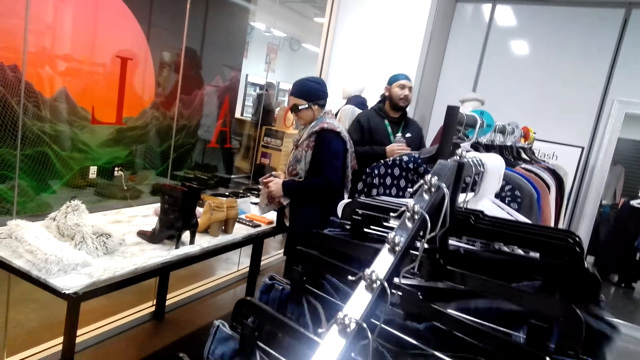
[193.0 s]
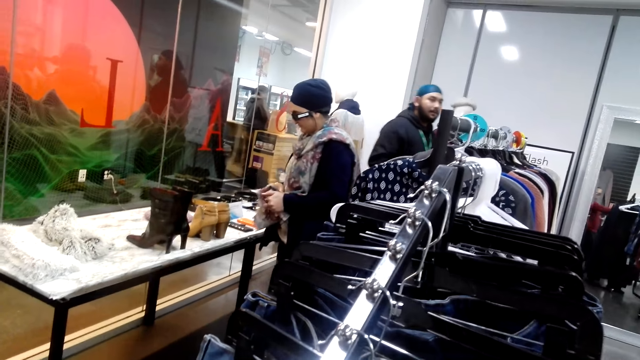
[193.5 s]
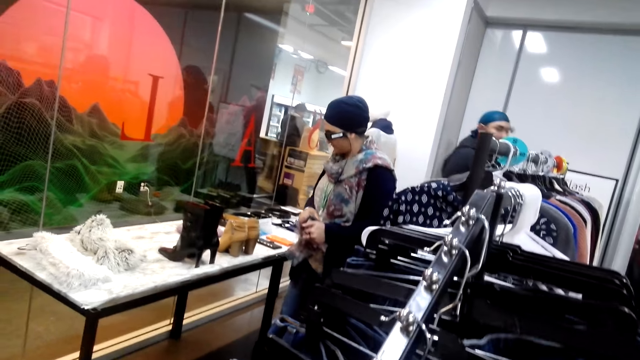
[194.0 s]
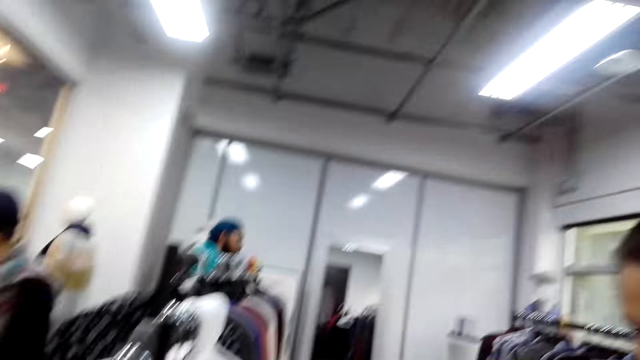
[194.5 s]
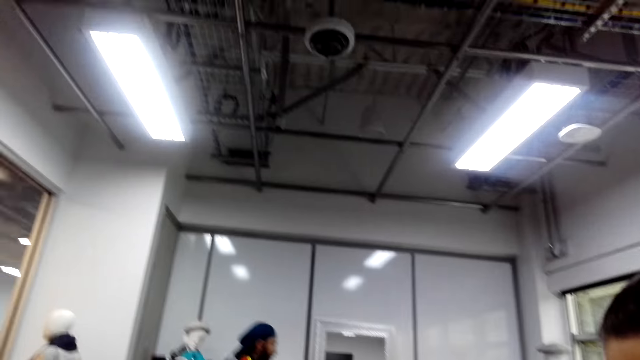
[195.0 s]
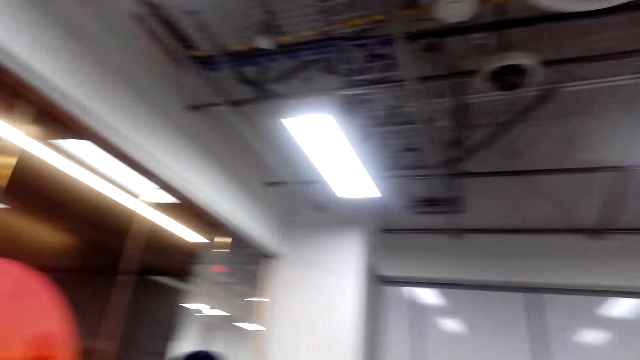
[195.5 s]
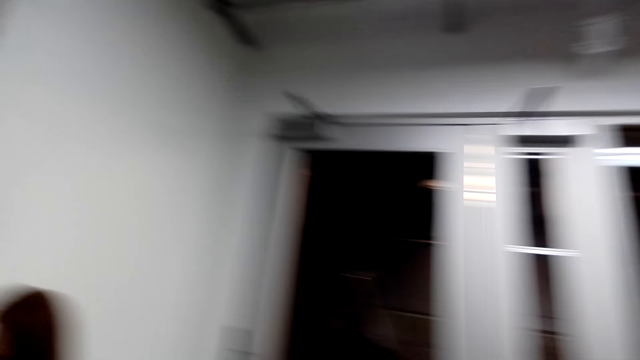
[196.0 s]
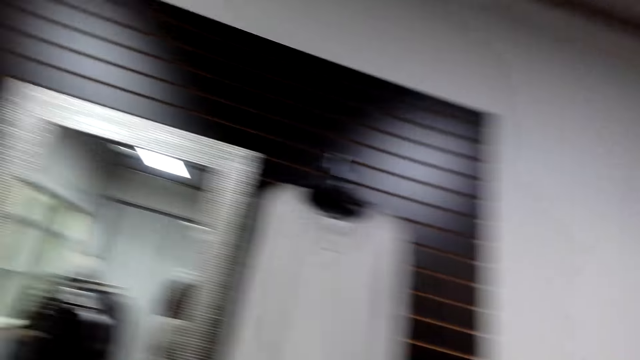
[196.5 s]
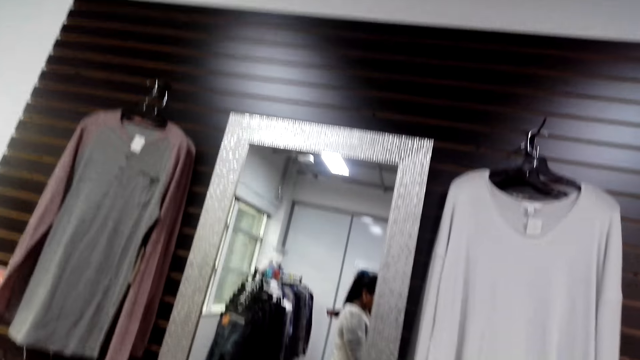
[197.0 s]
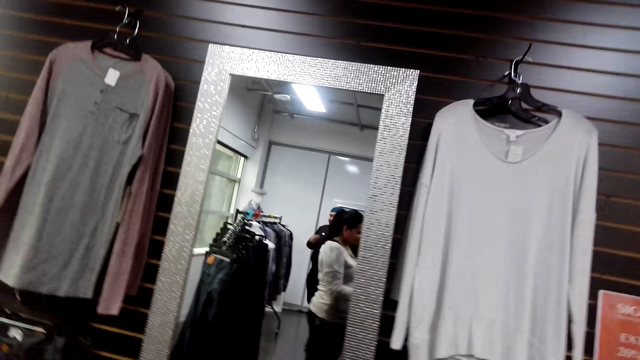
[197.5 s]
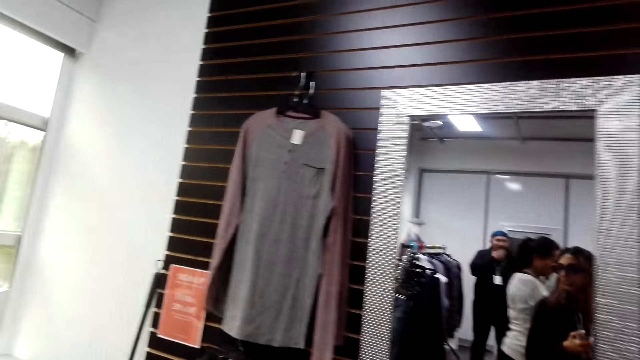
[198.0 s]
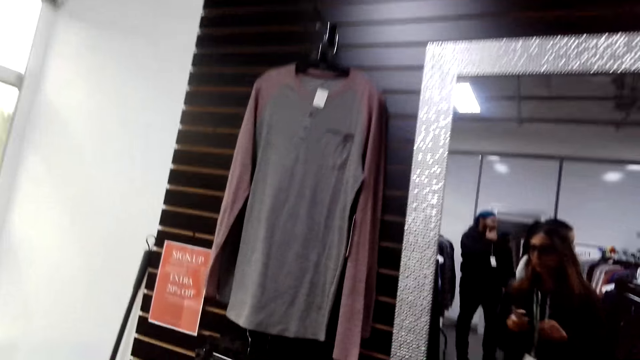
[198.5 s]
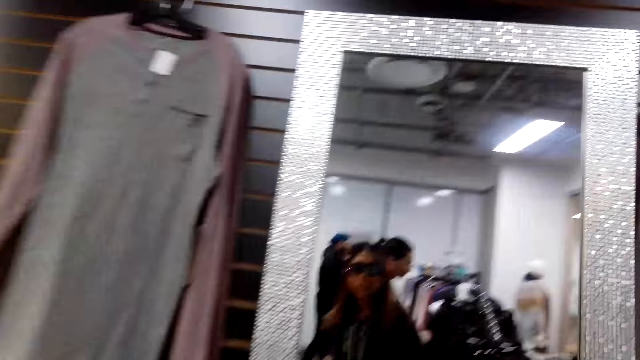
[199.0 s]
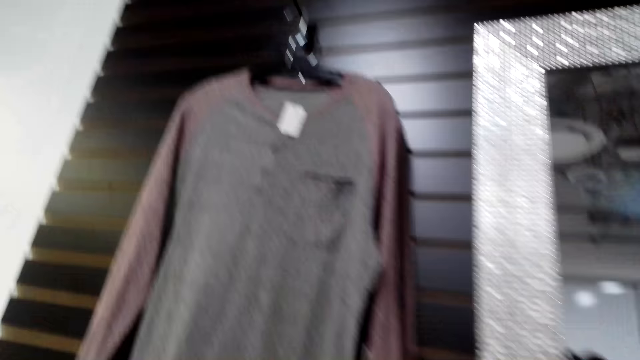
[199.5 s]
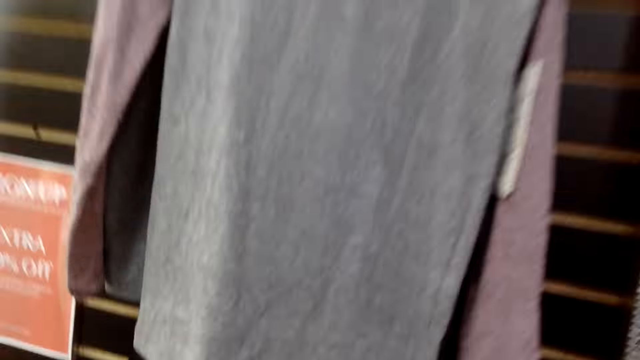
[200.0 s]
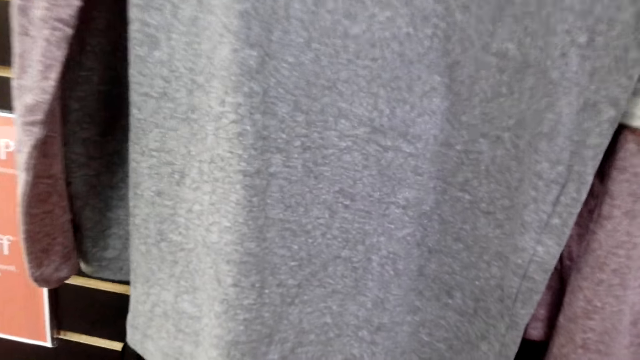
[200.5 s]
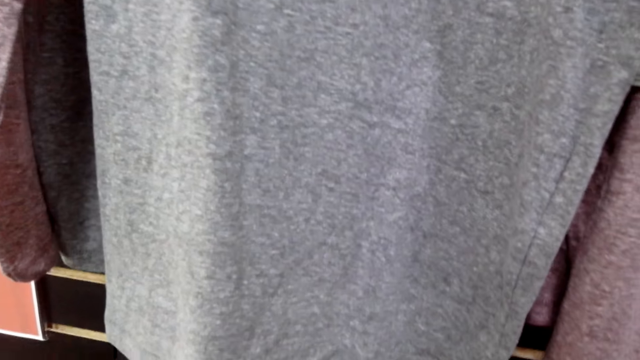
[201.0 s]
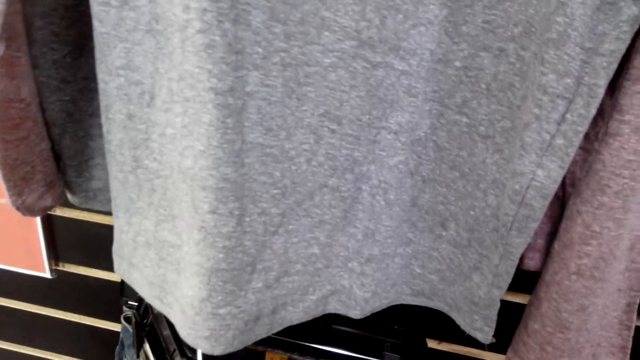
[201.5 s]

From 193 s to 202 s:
The camera wearer touches some jeans trousers. They look around.

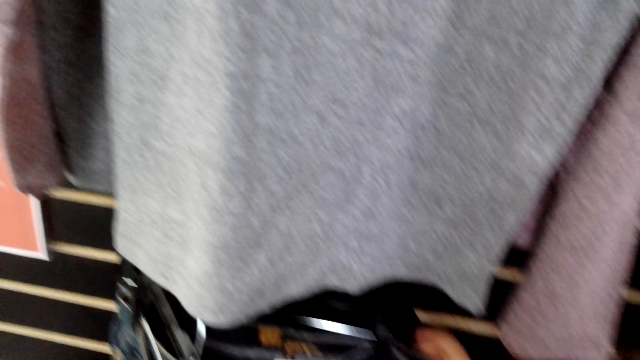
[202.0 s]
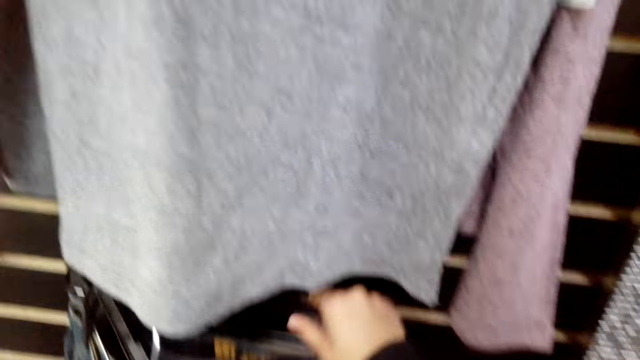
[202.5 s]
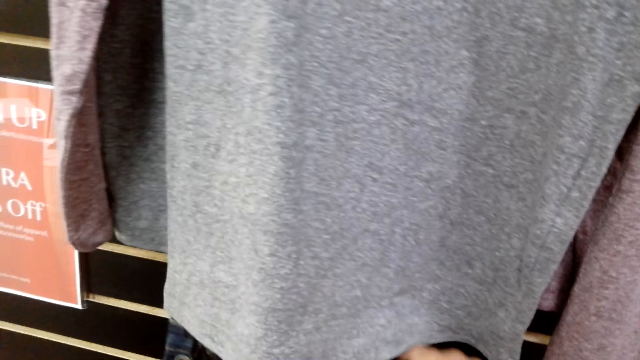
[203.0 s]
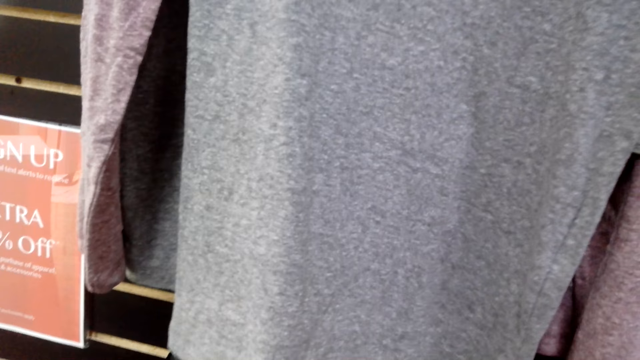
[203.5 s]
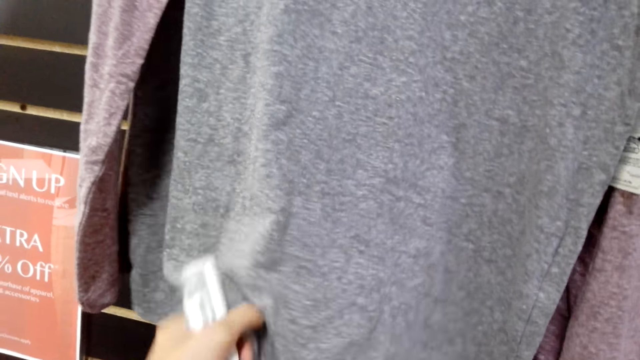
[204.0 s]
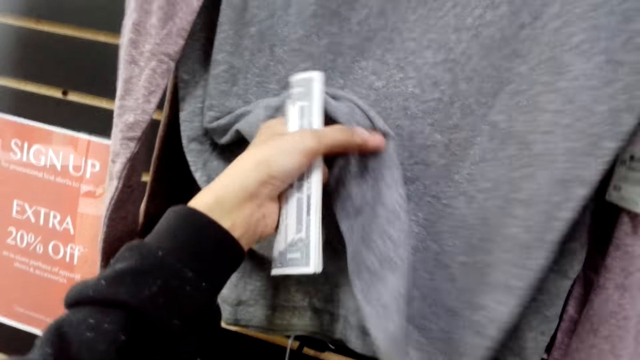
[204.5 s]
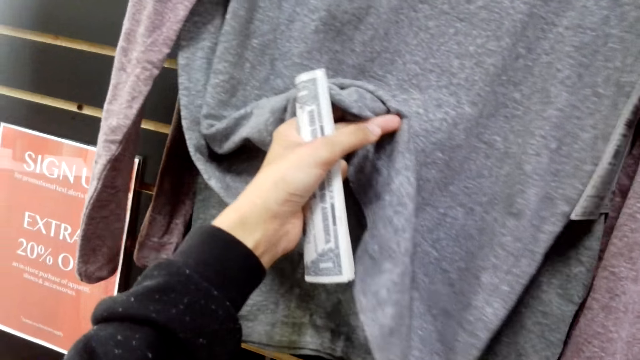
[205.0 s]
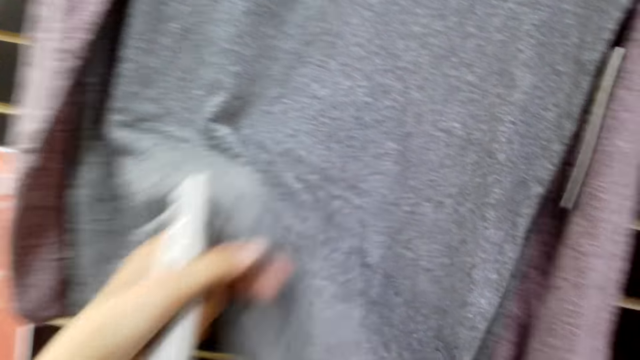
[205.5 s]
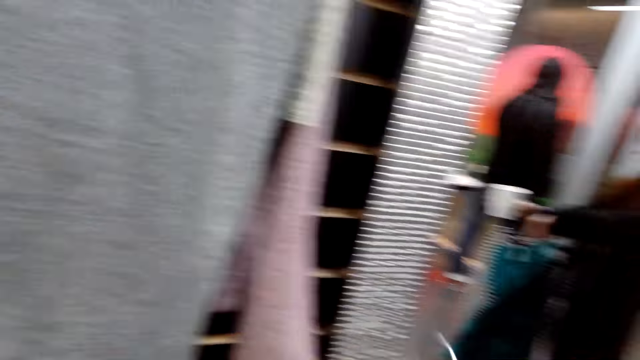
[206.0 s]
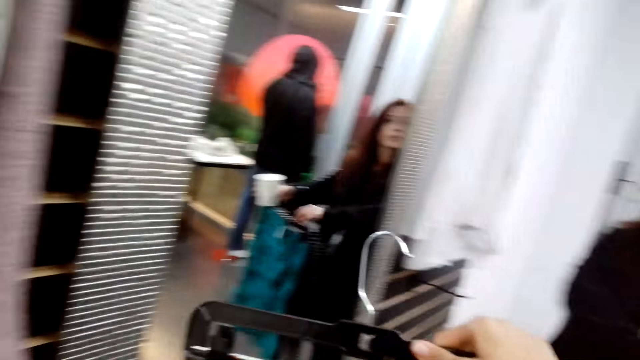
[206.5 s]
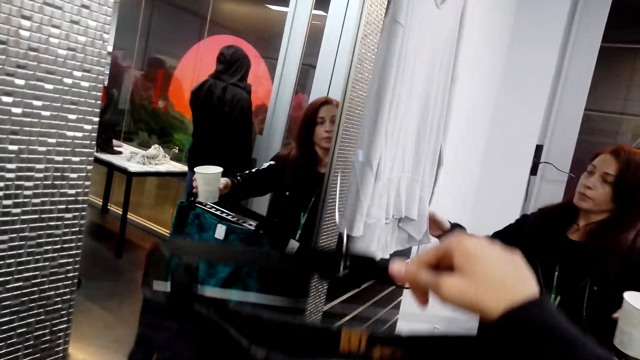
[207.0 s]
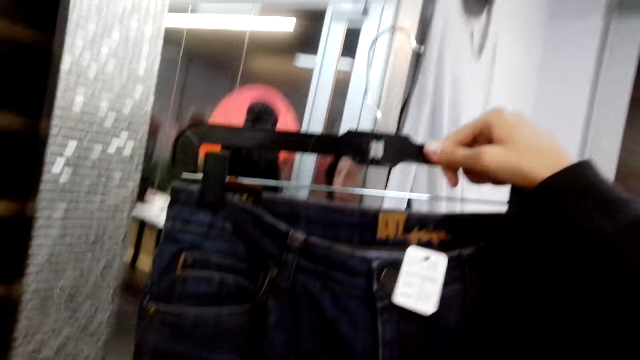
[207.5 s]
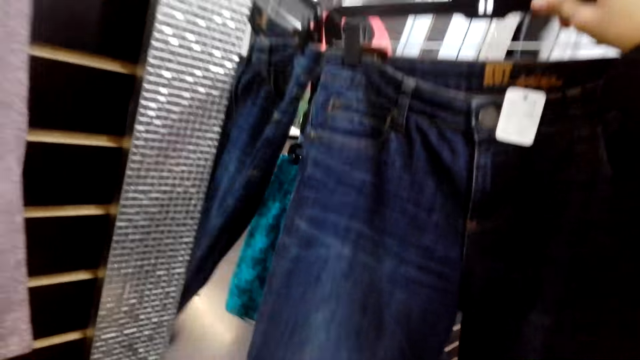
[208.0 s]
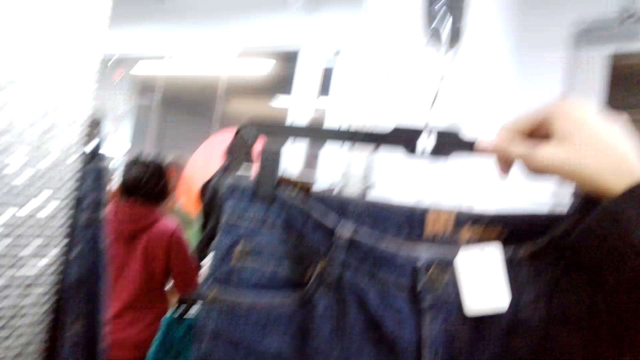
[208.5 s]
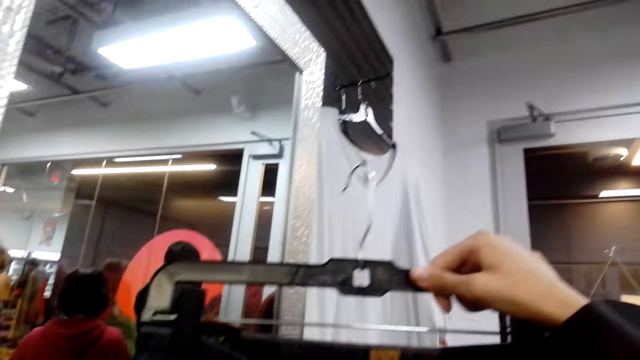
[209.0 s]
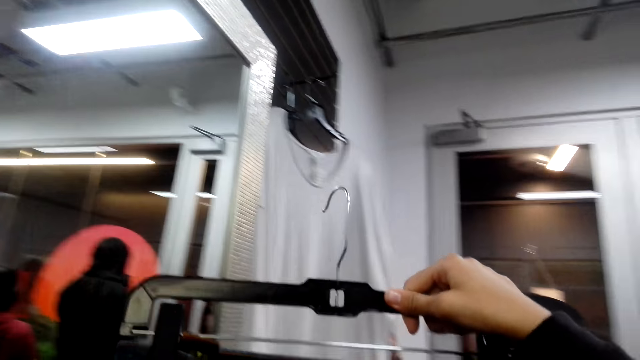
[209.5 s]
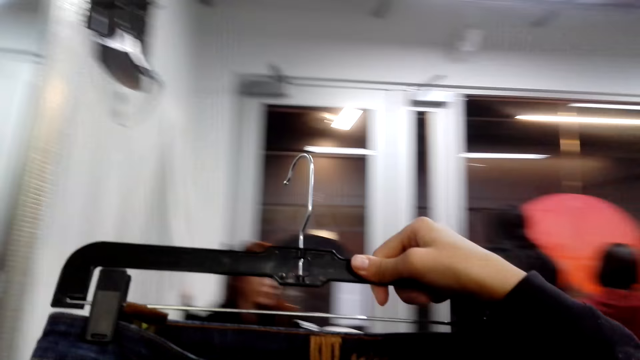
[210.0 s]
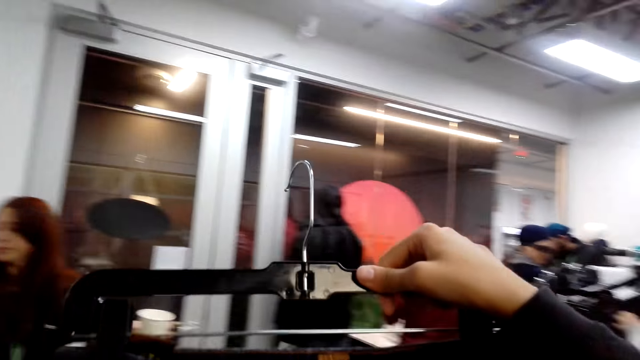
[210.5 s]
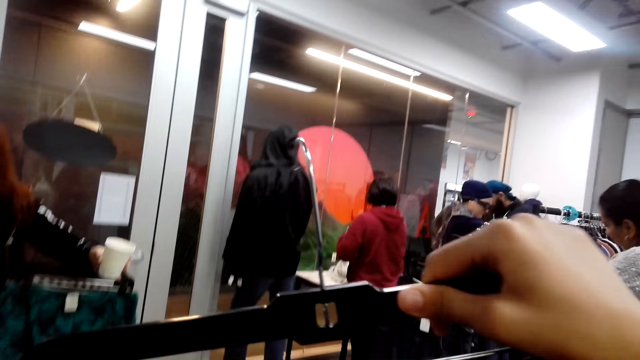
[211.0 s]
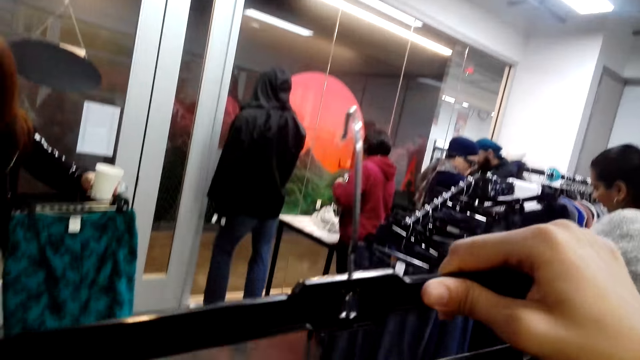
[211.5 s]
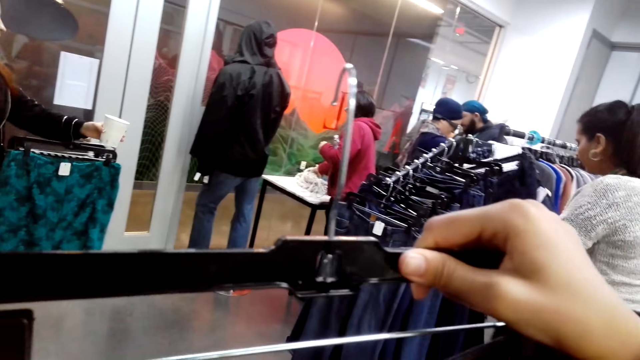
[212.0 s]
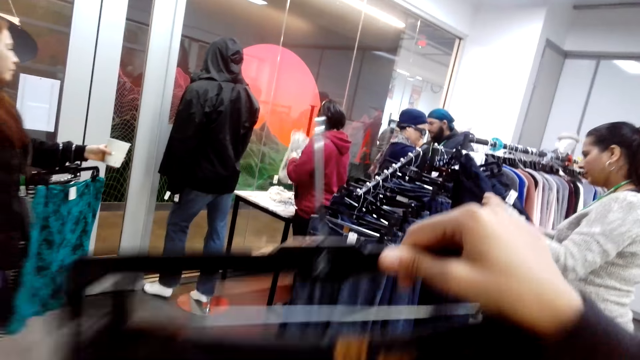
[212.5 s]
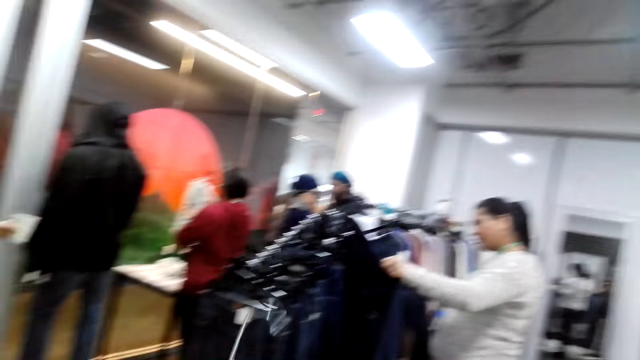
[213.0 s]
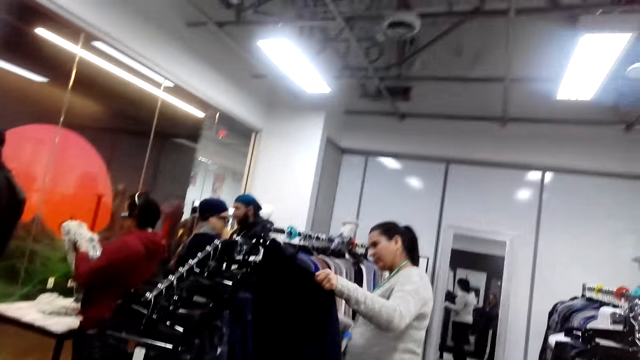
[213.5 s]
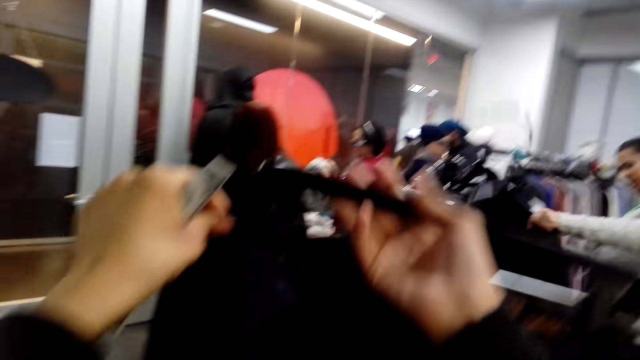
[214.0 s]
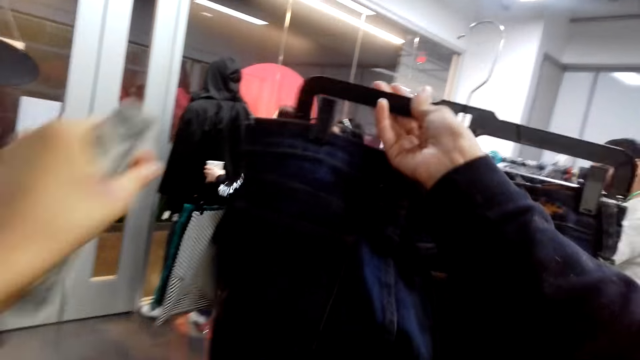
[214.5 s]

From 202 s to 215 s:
The camera wearer touches some jeans trousers. They unhang a trouser. They look around. They sample the trouser. They lift the jeans trouser. They turn around.
